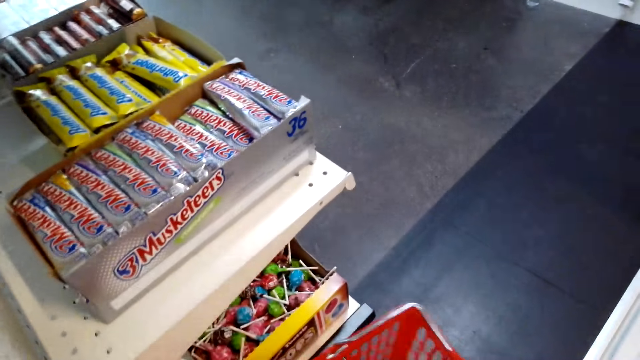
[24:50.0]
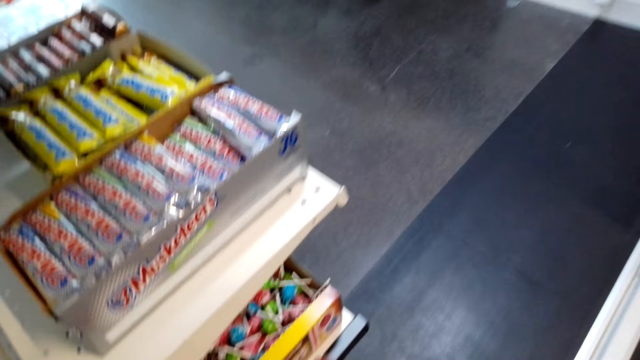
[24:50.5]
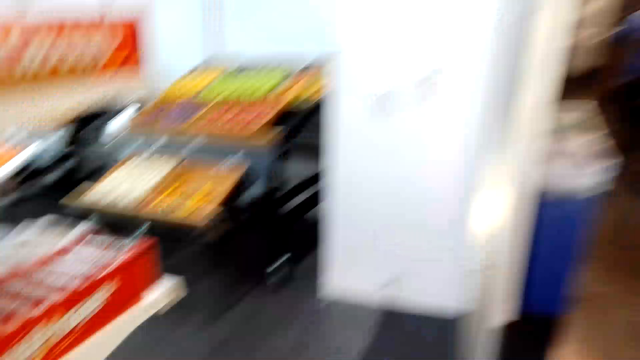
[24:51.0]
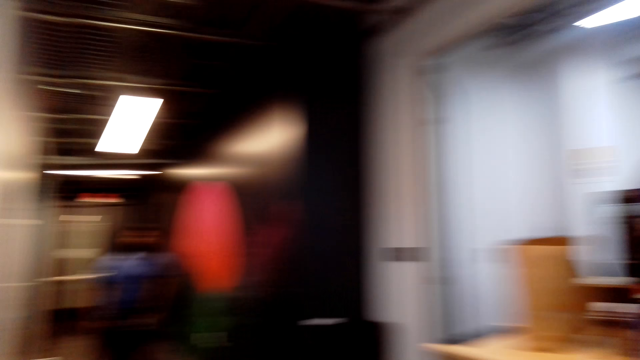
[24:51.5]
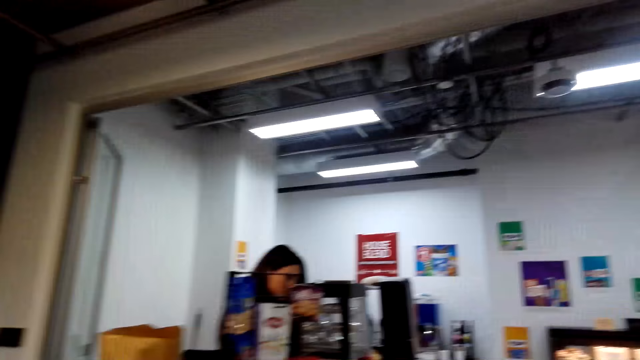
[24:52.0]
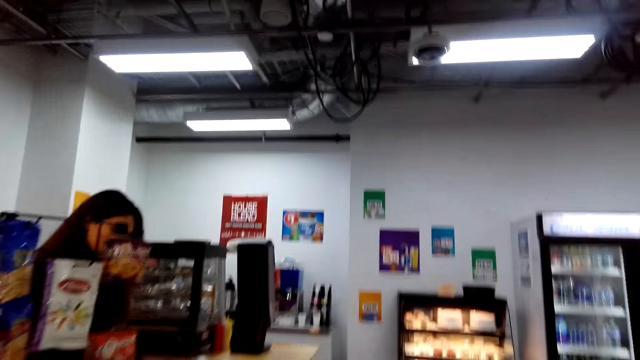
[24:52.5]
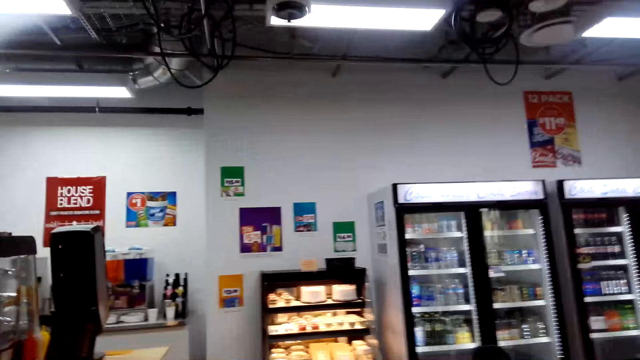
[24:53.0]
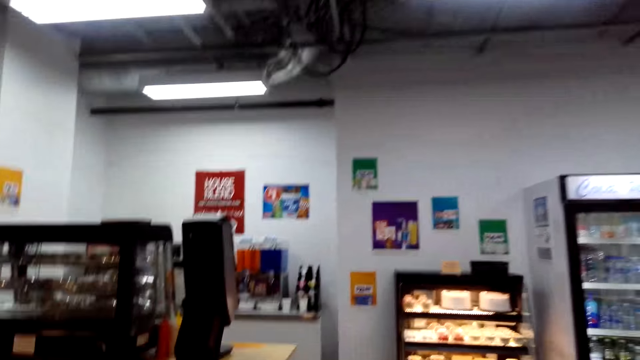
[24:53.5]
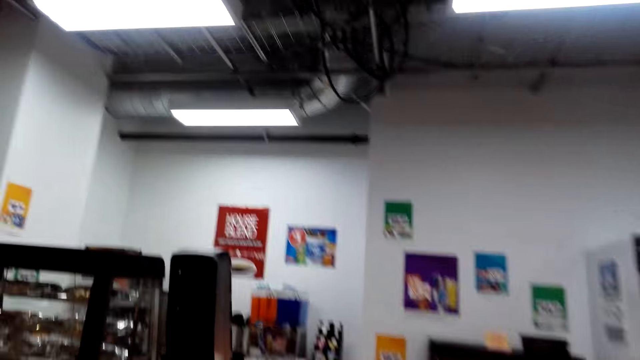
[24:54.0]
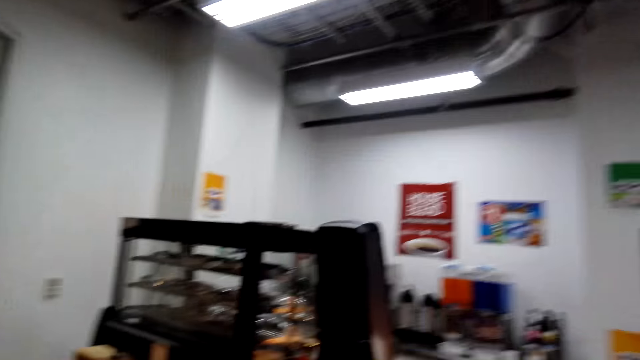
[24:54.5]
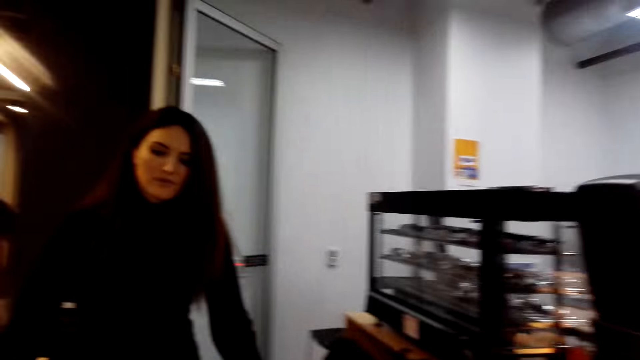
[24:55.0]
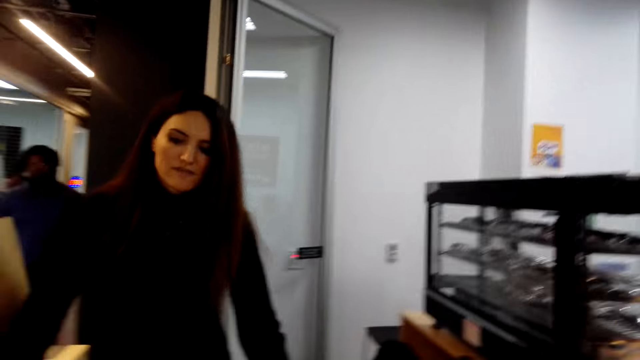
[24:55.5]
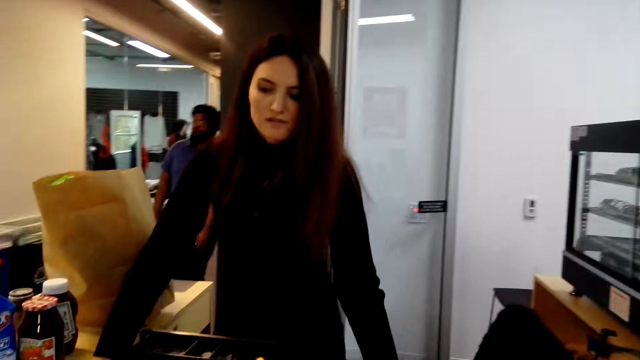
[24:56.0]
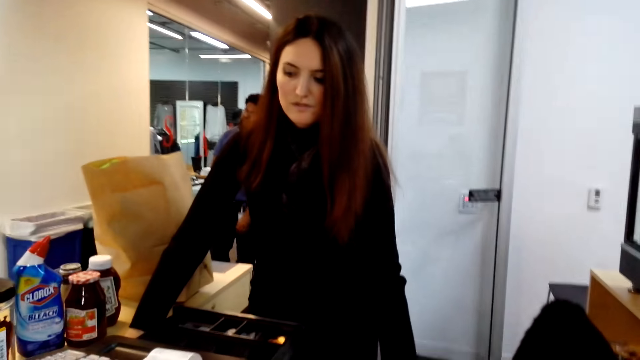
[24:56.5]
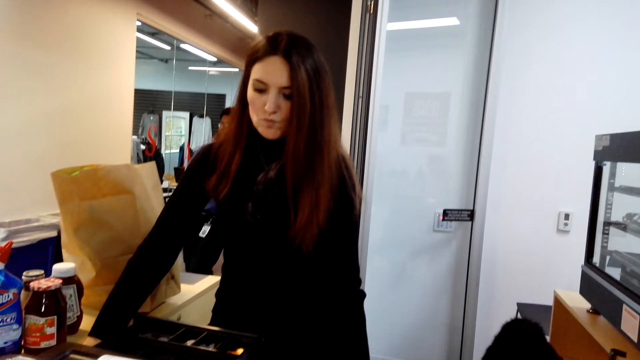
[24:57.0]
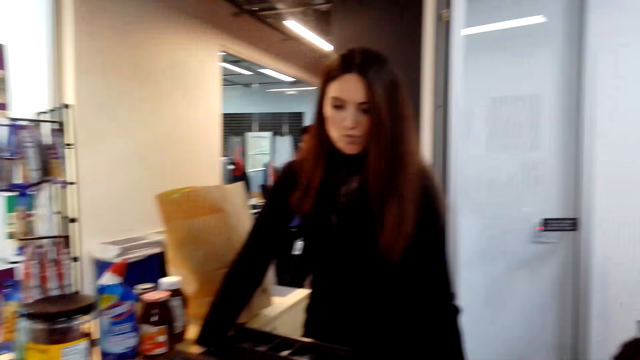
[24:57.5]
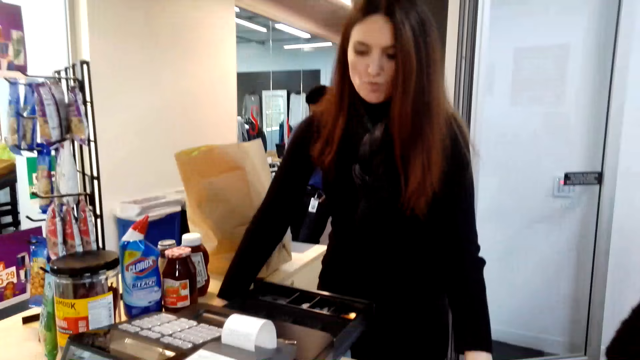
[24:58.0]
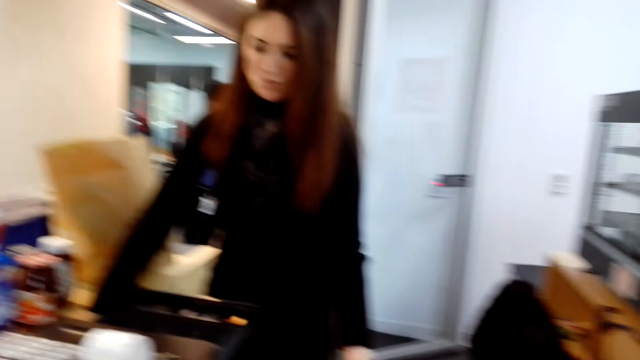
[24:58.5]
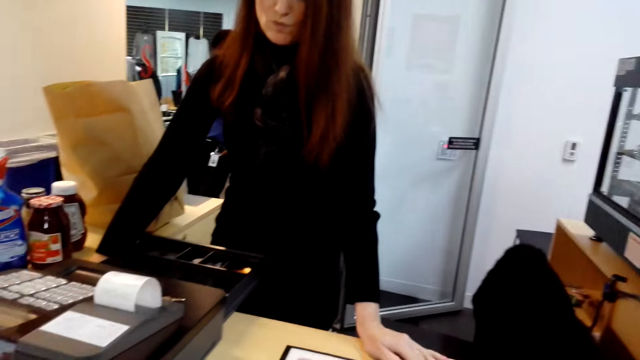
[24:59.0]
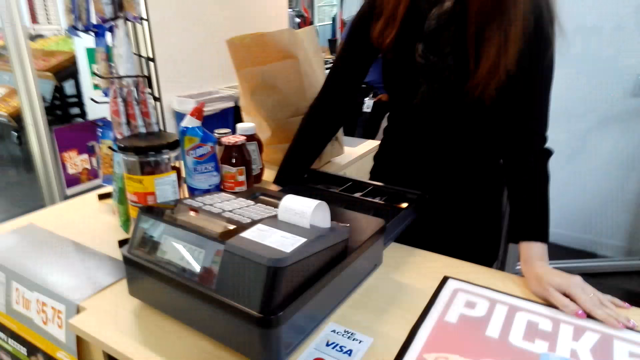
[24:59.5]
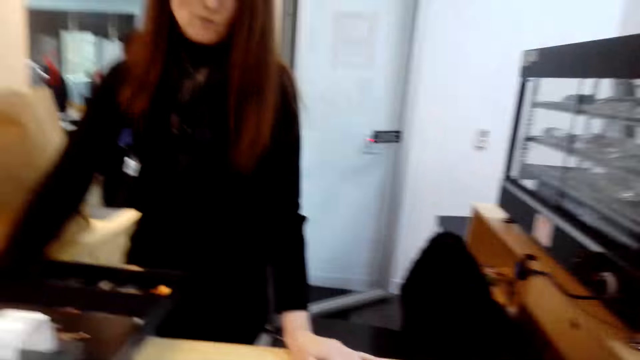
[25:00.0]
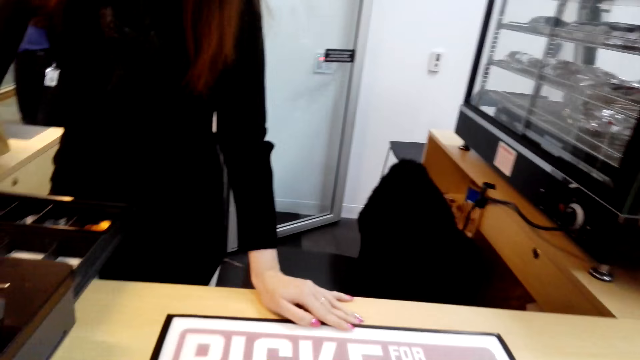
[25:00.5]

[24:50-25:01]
The camera wearer puts the shopping basket on the floor. They walk to the counter. A person talks to the camera wearer.

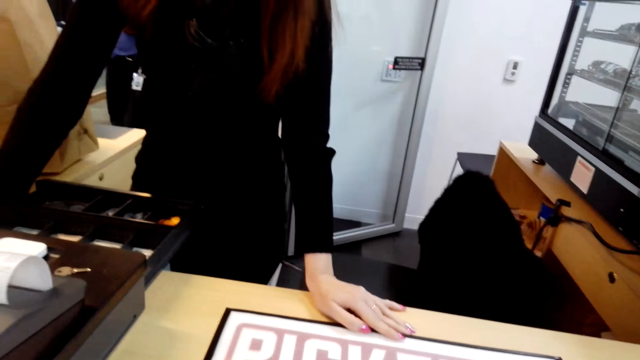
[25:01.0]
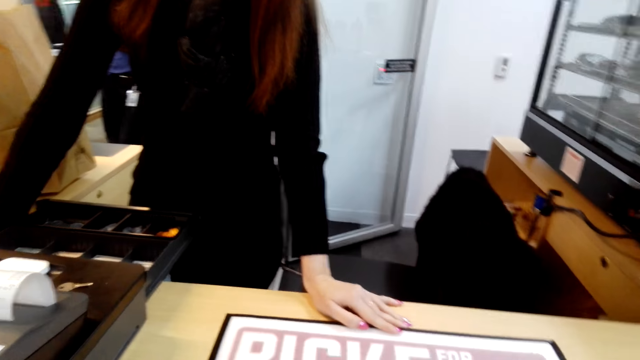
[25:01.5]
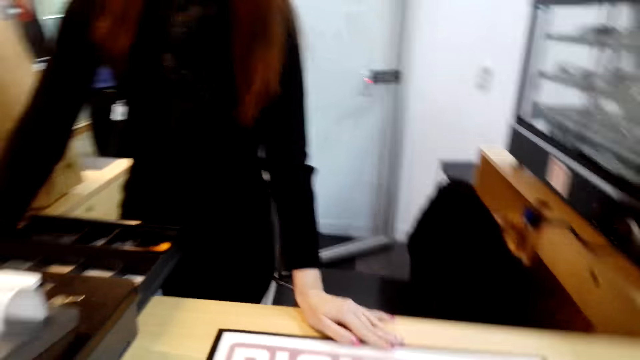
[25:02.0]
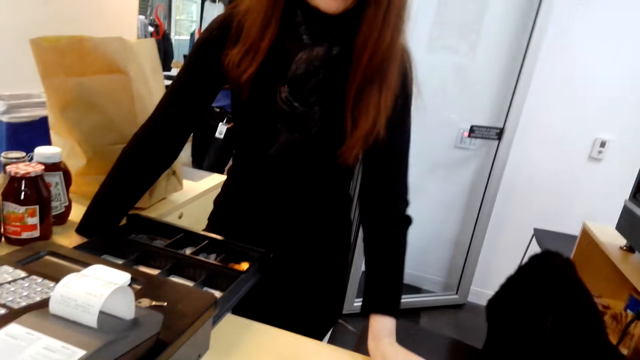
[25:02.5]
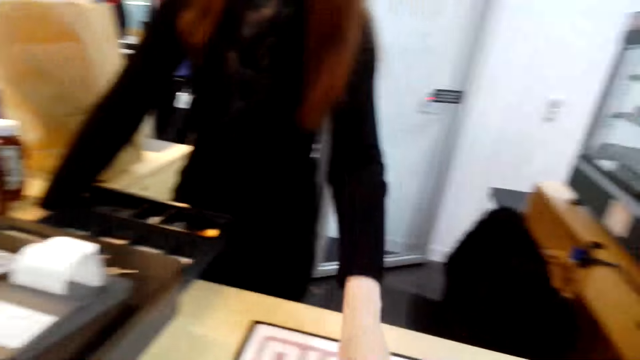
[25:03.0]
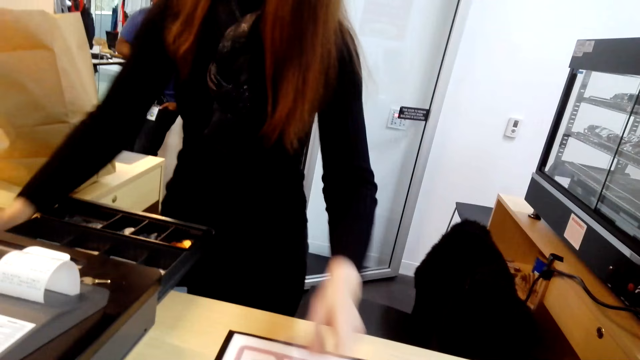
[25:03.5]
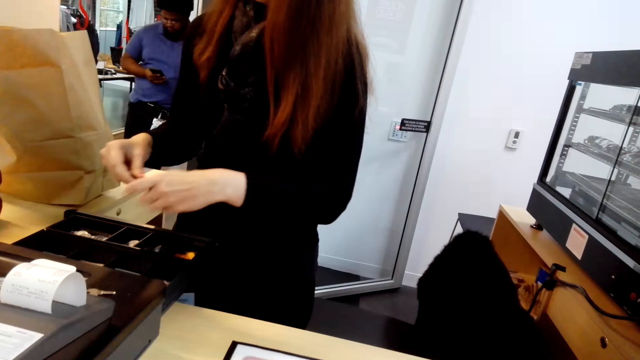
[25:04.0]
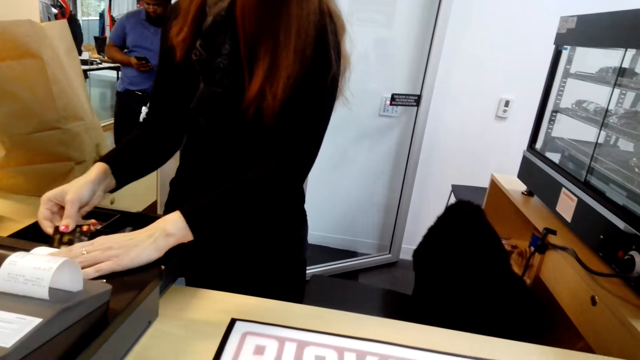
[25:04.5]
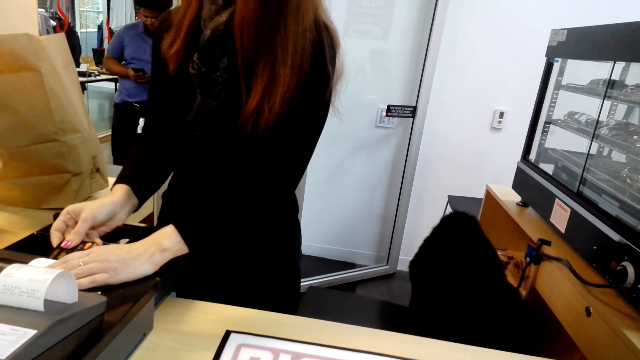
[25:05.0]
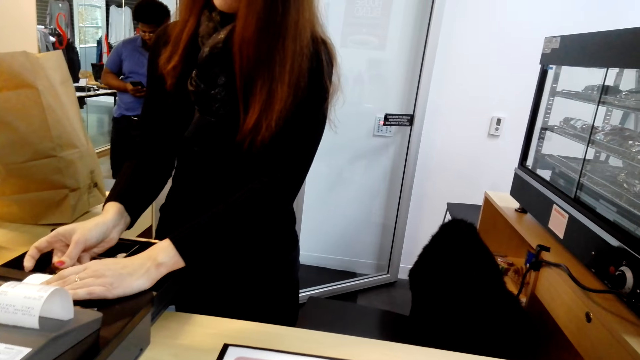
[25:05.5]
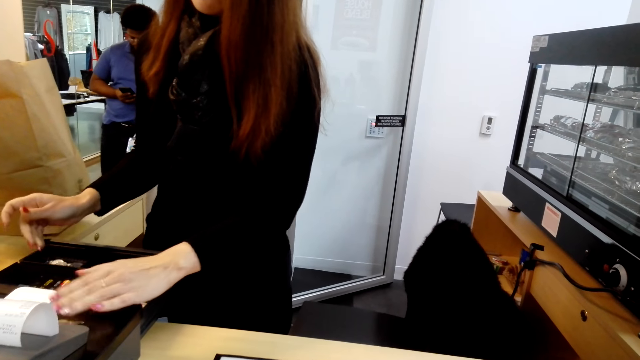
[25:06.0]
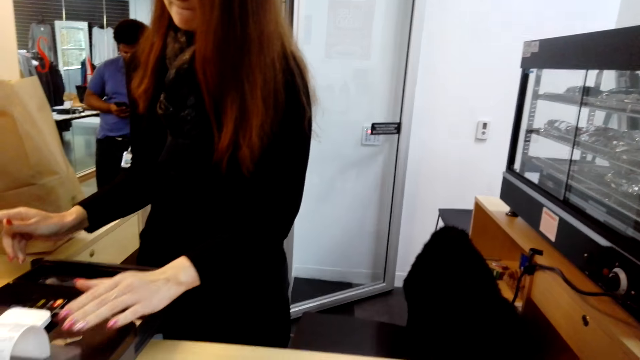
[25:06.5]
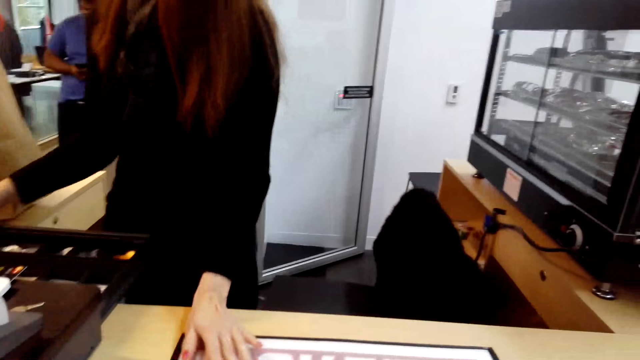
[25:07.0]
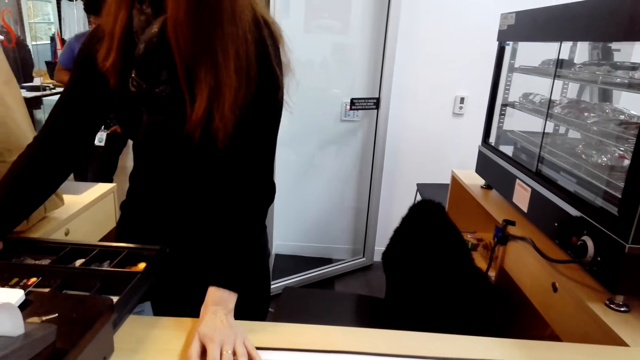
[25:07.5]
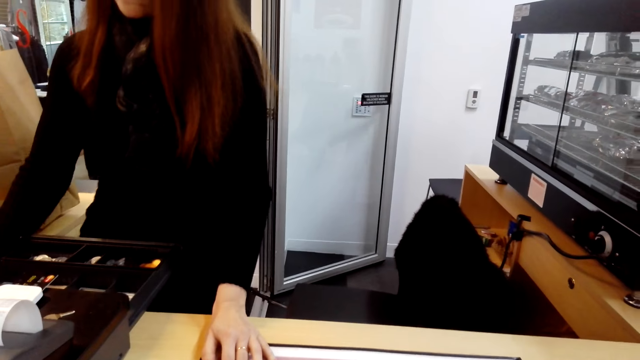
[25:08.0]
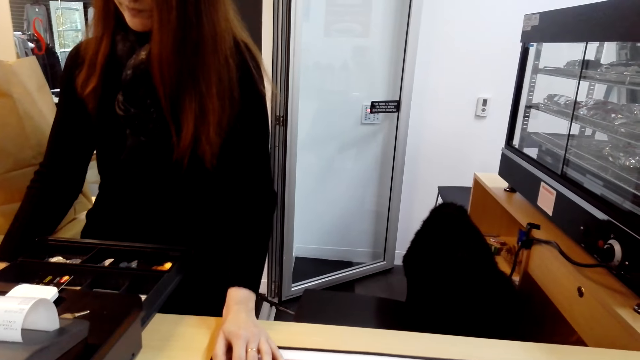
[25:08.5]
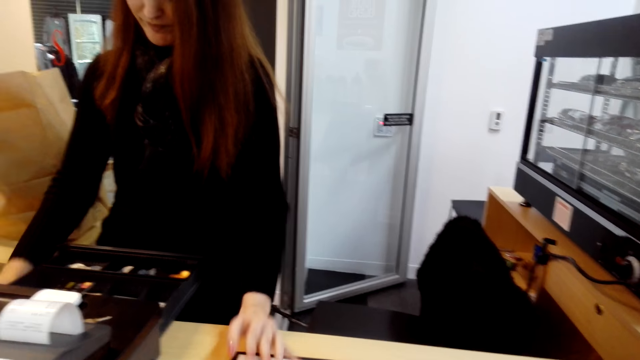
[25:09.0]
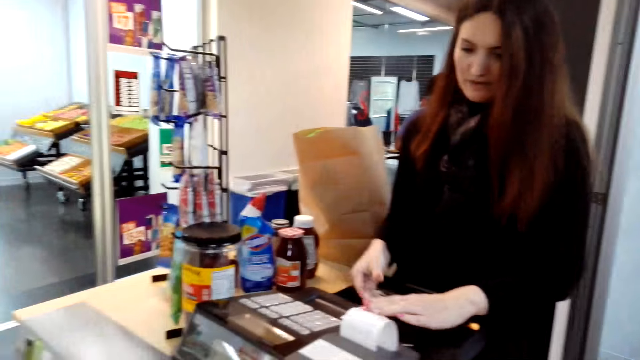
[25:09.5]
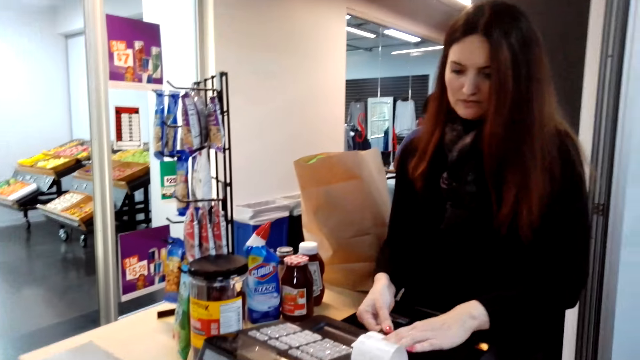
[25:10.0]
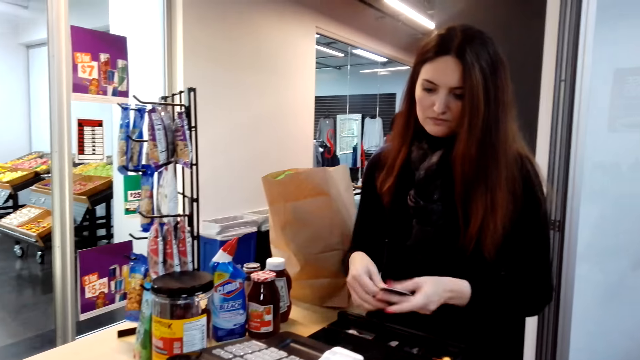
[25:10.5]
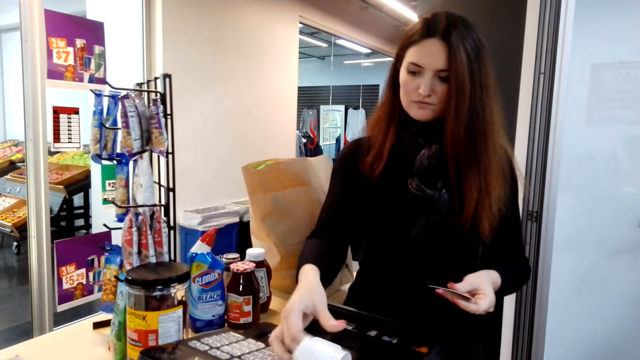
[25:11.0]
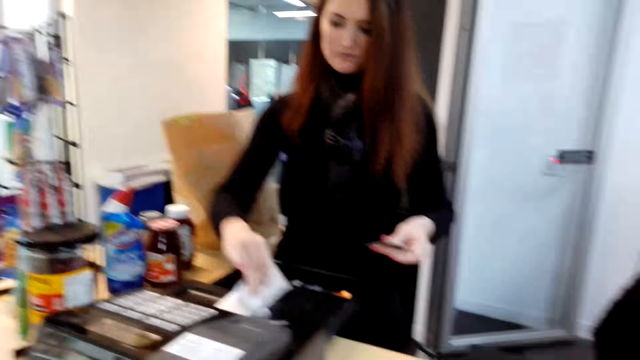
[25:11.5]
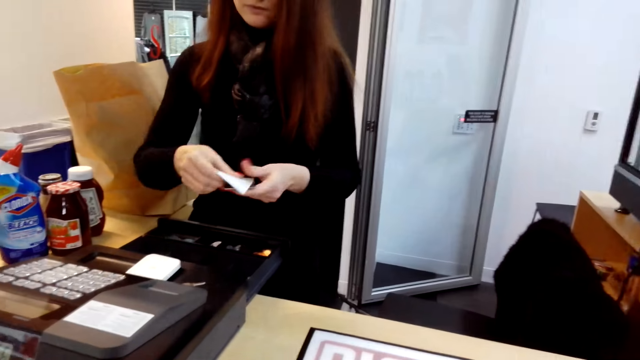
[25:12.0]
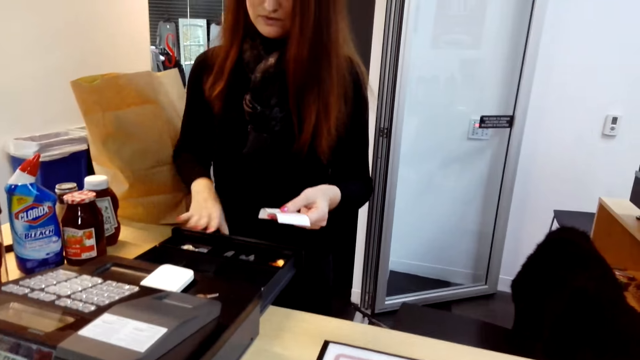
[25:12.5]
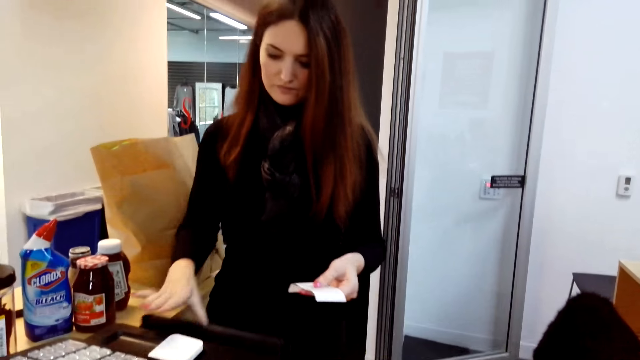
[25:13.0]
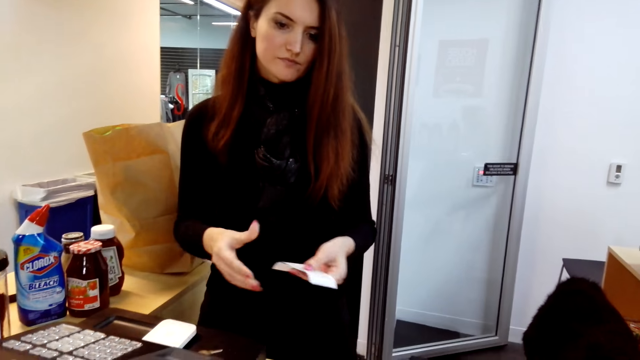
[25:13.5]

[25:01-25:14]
A person picks up a credit card from the counter. The person puts the card on the cash register and inserts the card into the teller machine. The person removes a receipt and the credit card from the machine. The person cuts the receipt from the cash register.
